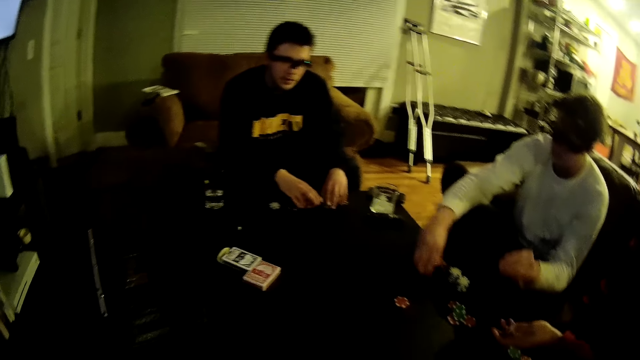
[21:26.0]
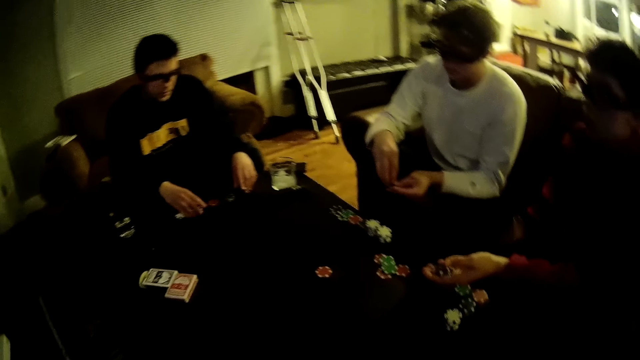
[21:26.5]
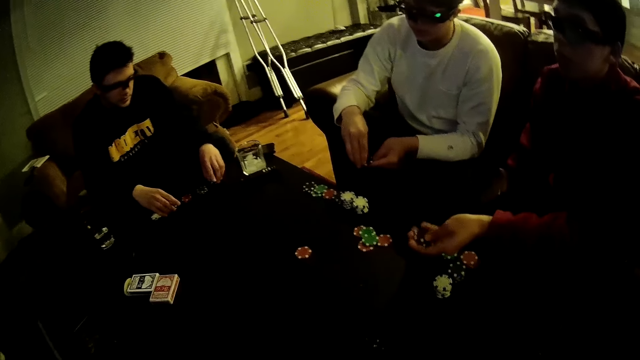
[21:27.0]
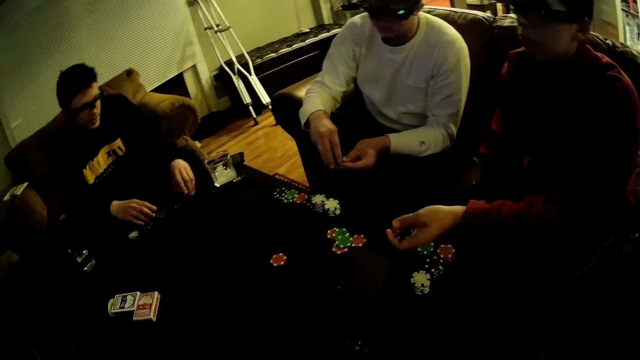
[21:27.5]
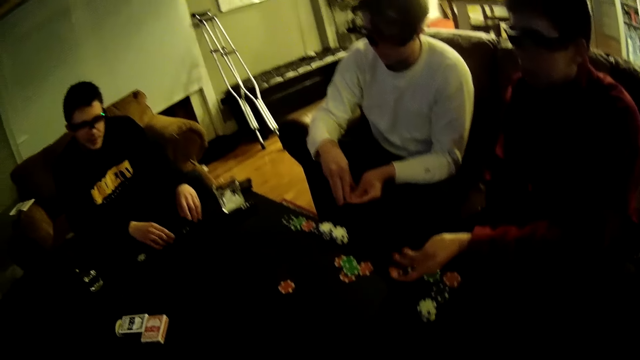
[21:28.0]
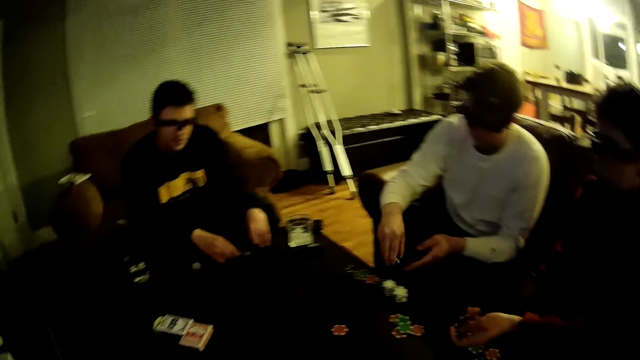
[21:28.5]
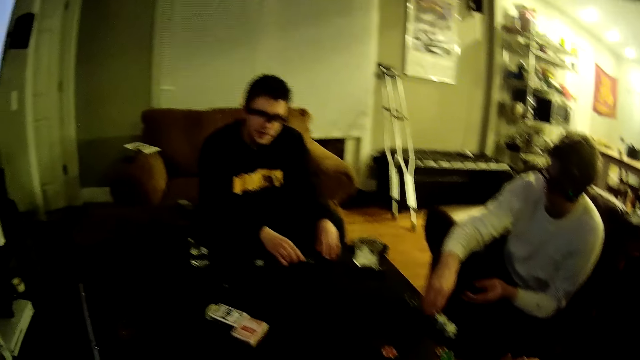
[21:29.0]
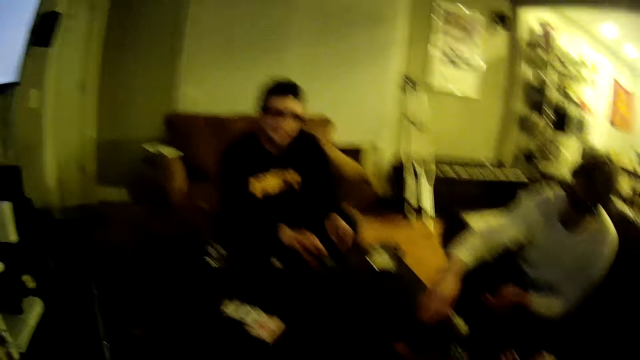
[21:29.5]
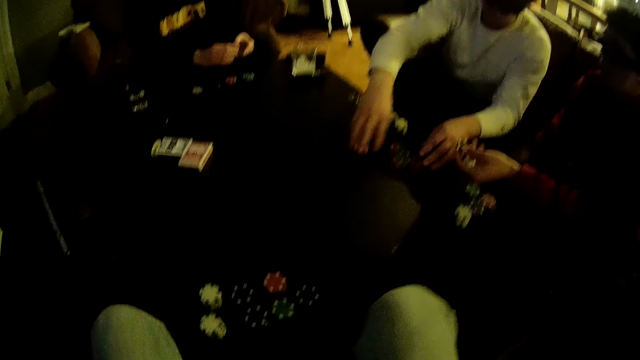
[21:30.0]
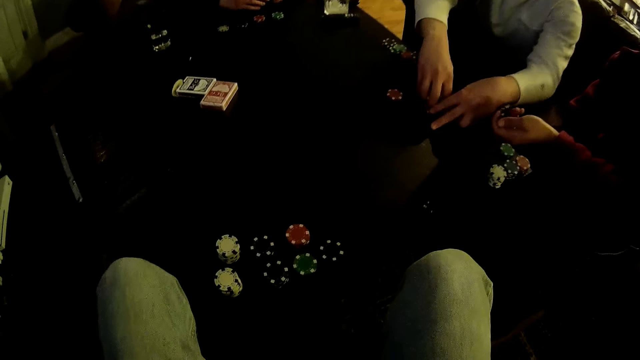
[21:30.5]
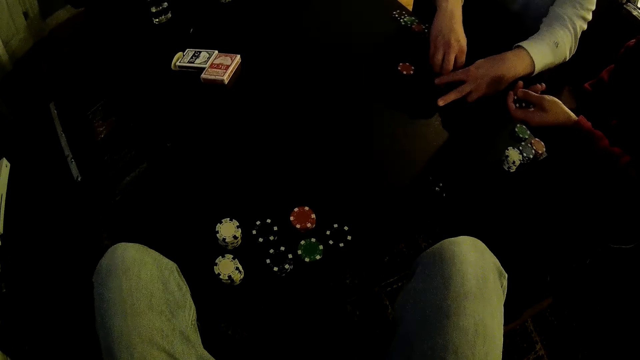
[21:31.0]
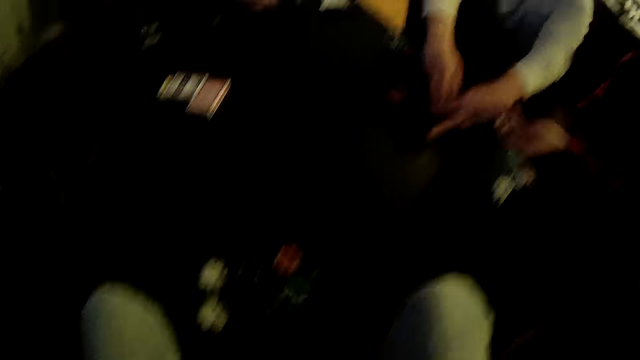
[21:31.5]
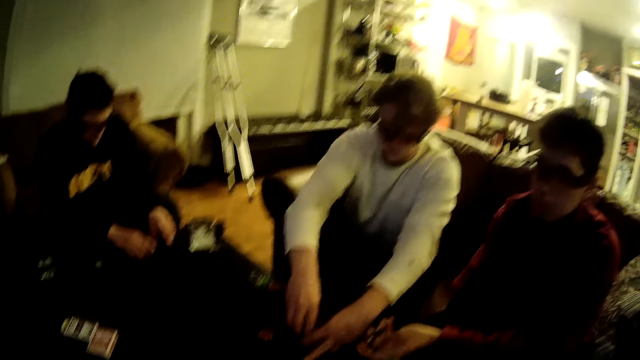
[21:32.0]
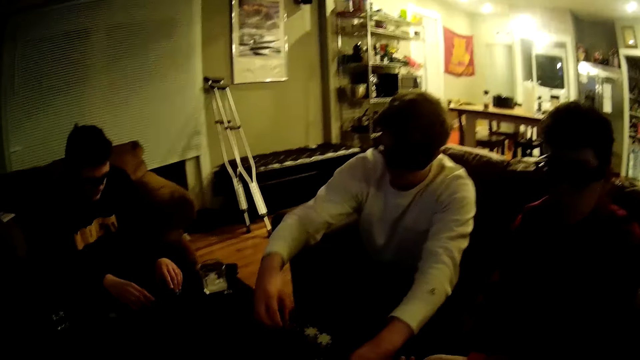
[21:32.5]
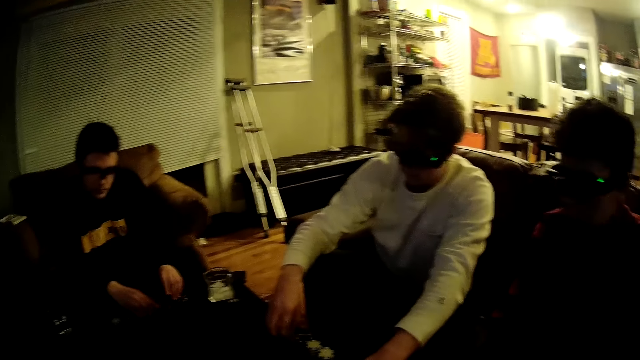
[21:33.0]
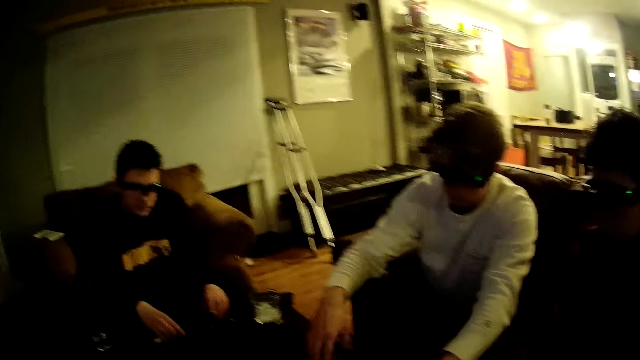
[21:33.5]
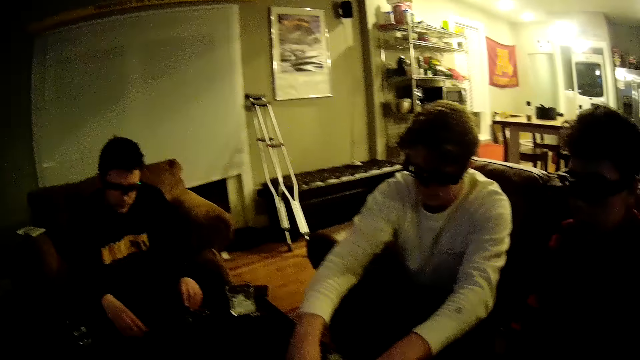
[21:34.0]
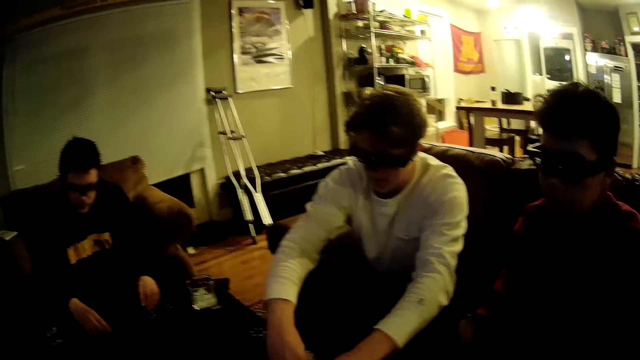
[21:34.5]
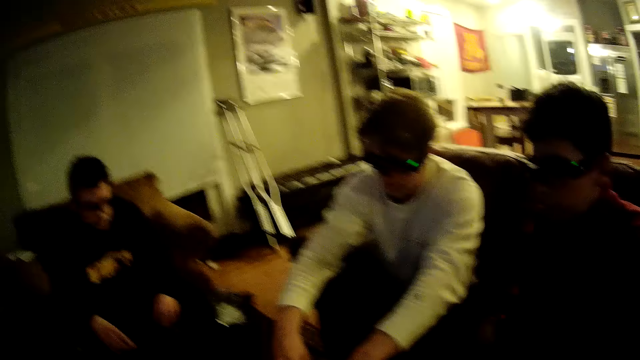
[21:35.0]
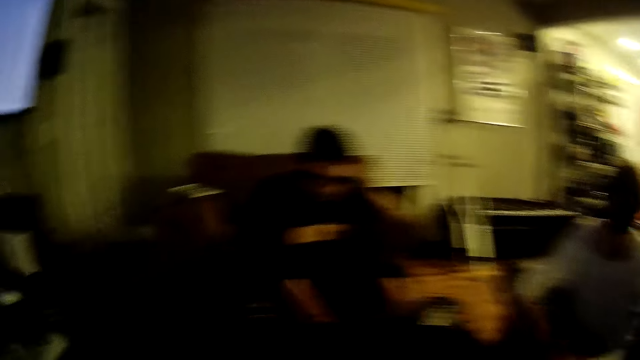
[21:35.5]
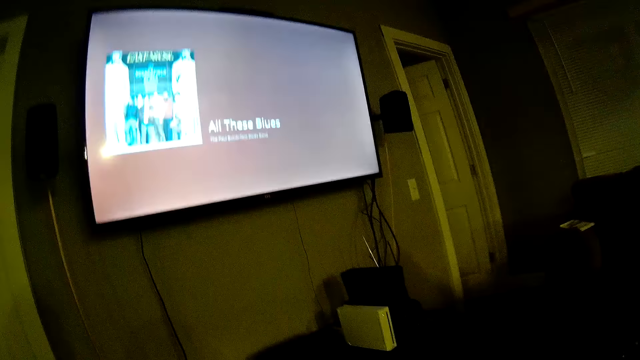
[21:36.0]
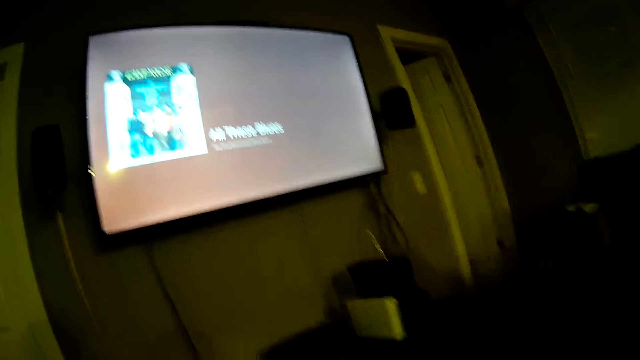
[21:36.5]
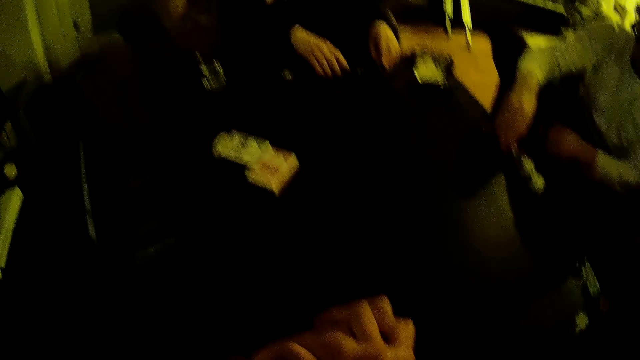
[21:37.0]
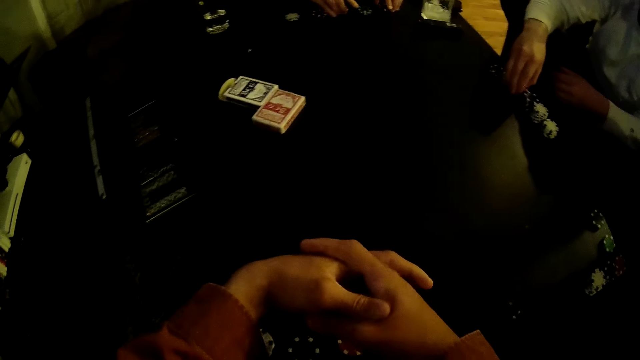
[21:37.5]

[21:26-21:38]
The camera wearer dialogues with a man. They look around.

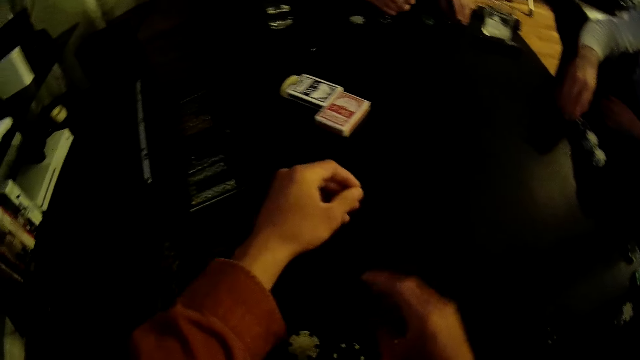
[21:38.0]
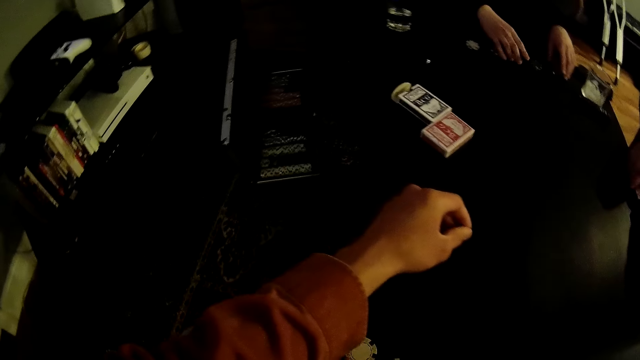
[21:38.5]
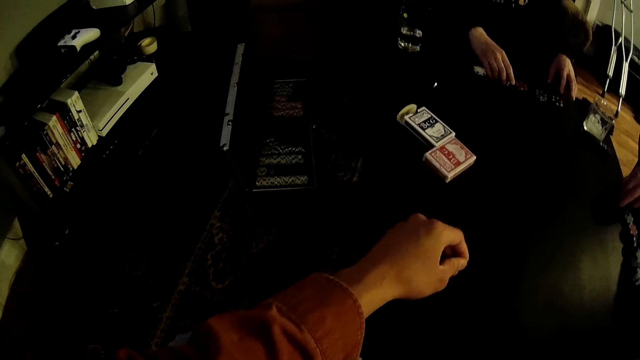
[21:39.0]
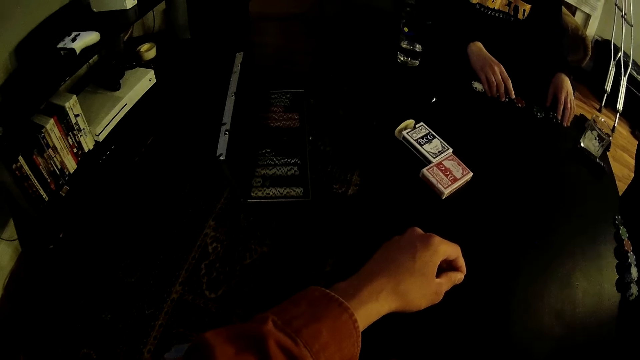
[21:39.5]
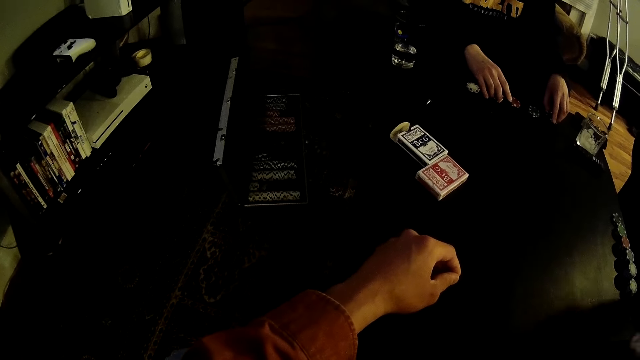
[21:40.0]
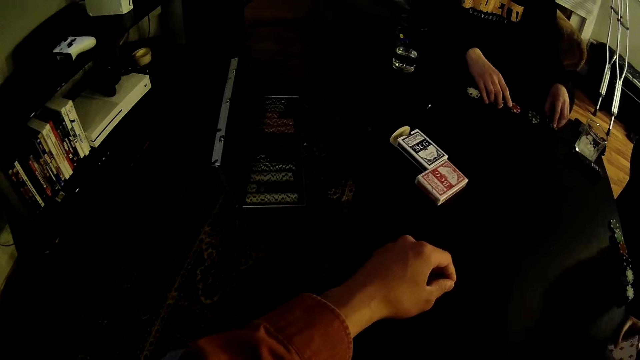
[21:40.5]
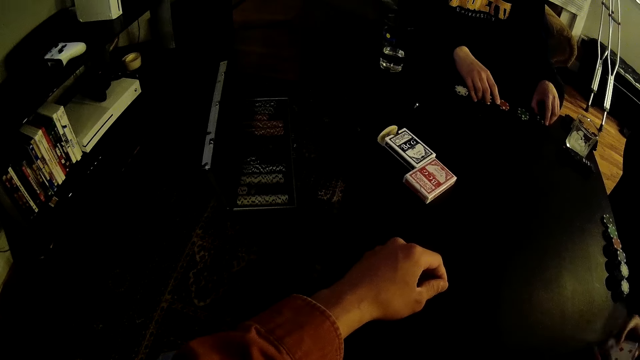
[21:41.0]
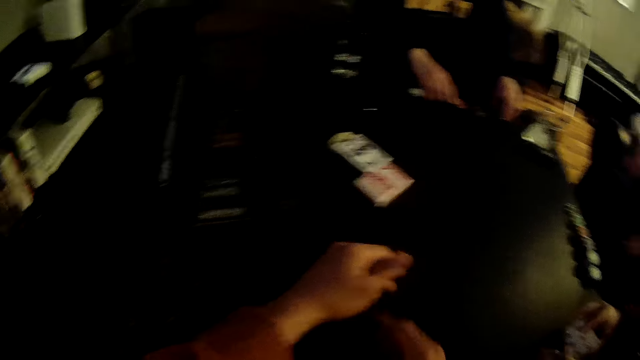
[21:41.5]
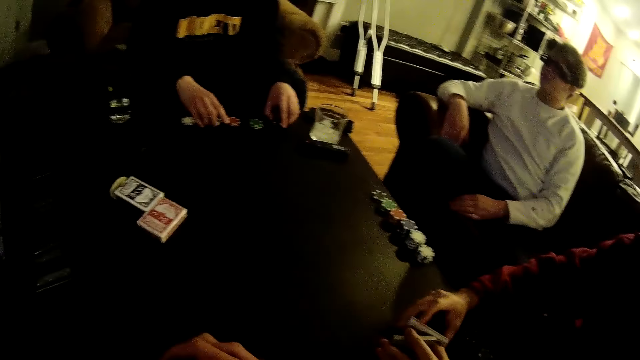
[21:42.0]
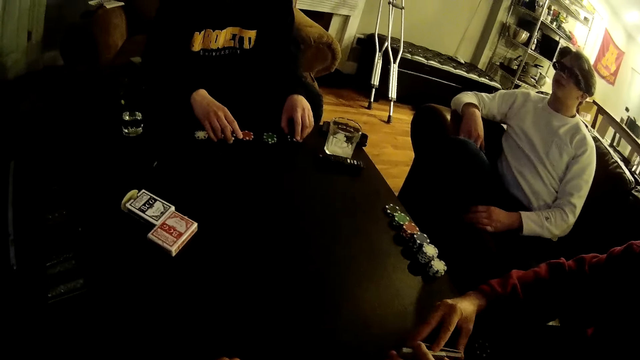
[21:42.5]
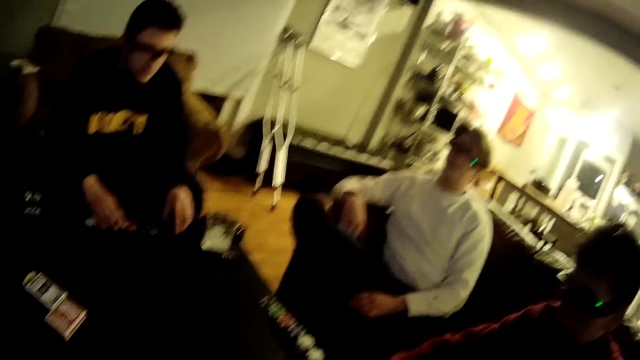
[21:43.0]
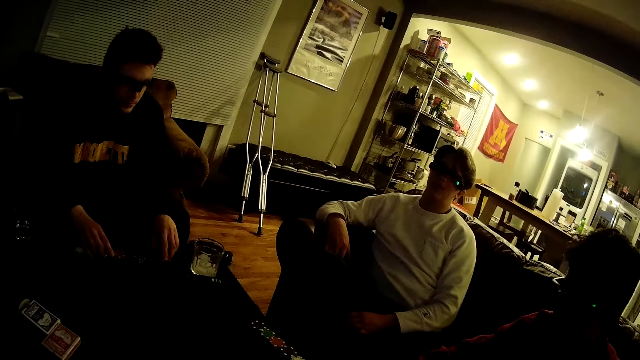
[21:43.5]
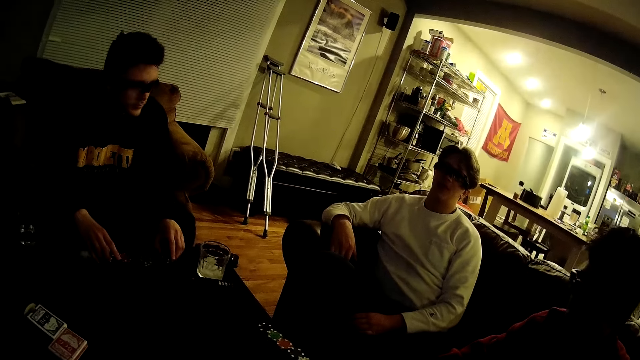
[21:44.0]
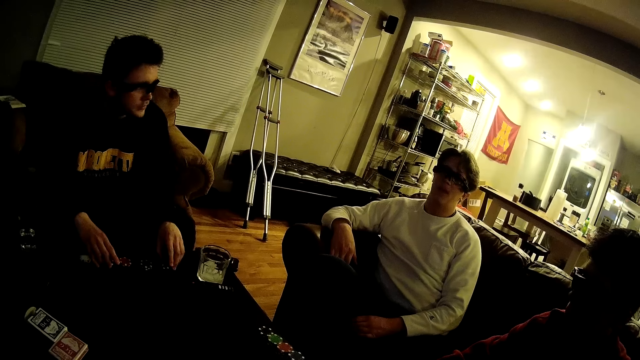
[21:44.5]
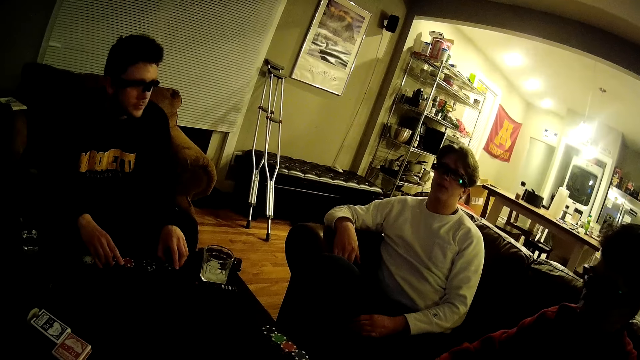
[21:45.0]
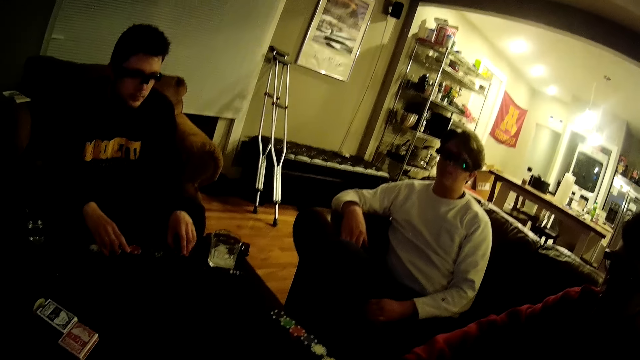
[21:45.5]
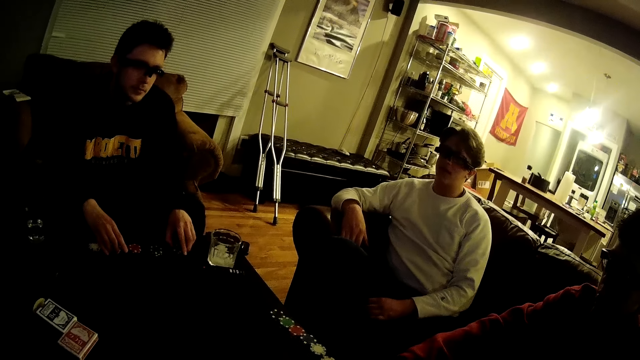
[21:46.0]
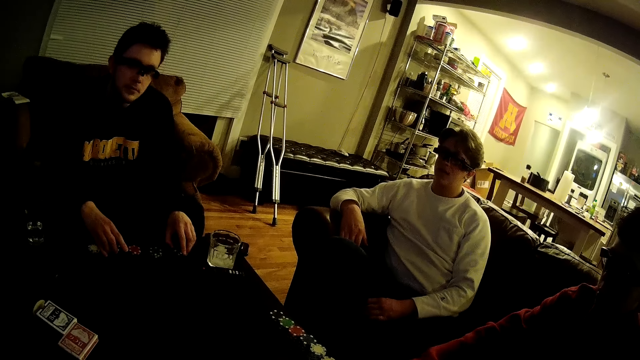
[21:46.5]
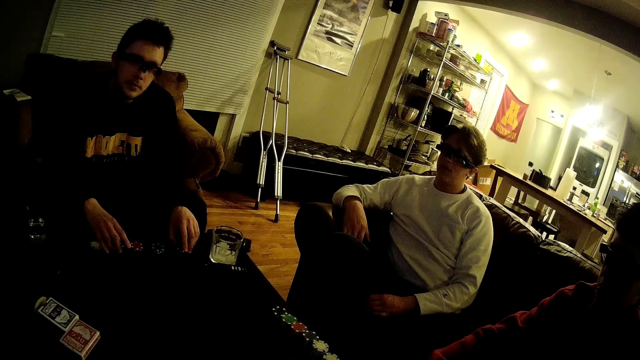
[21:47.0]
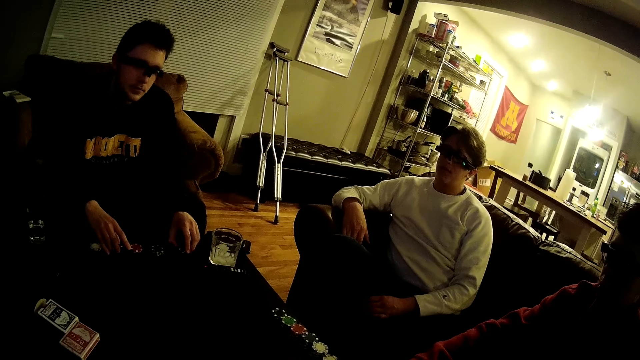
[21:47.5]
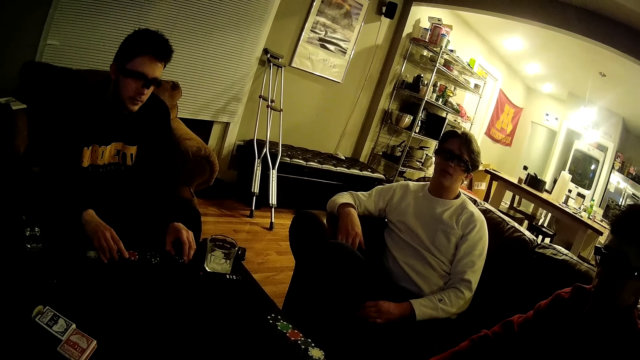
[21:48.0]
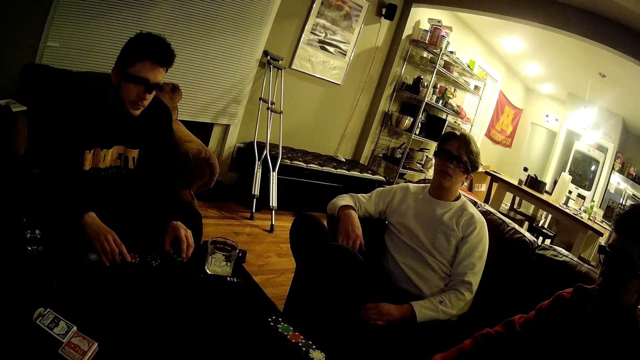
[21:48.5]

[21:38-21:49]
A man shuffles the cards. The man dialogues with the camera wearer.
